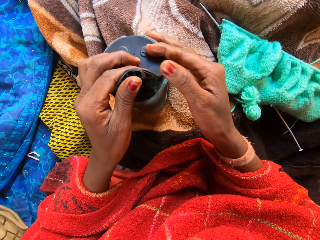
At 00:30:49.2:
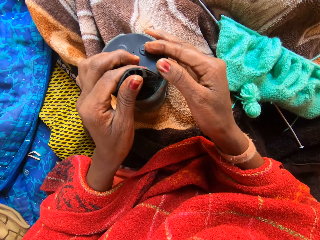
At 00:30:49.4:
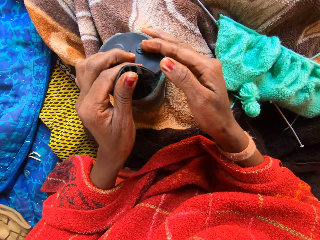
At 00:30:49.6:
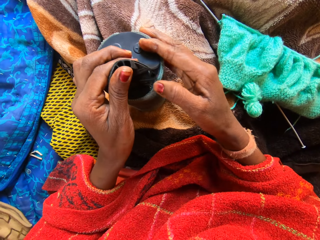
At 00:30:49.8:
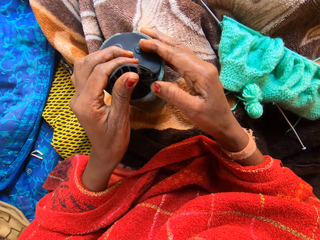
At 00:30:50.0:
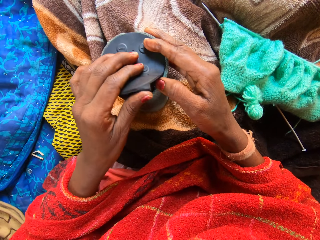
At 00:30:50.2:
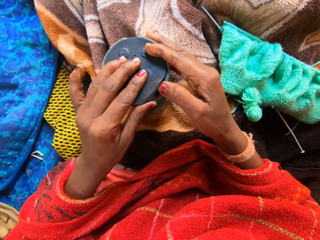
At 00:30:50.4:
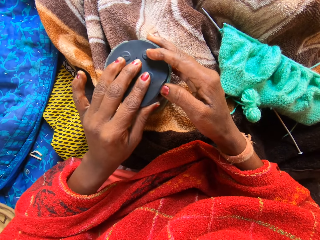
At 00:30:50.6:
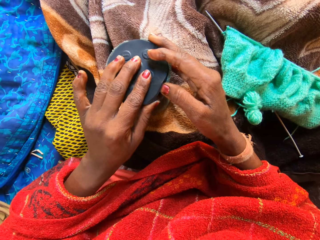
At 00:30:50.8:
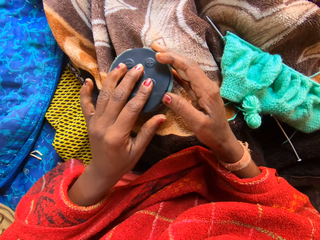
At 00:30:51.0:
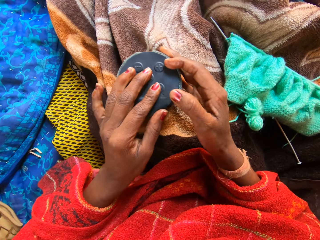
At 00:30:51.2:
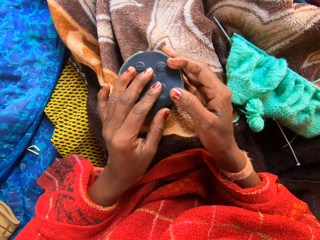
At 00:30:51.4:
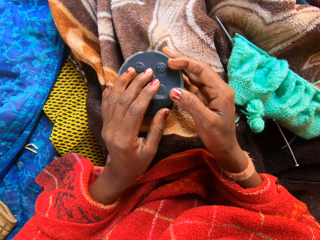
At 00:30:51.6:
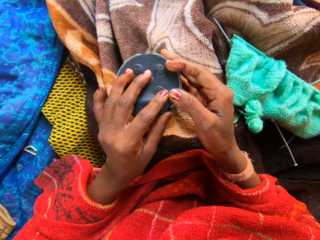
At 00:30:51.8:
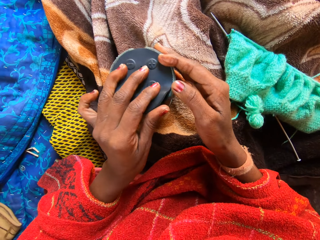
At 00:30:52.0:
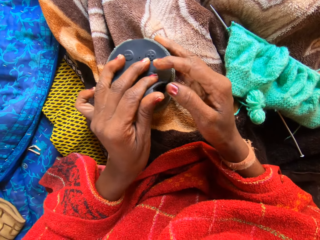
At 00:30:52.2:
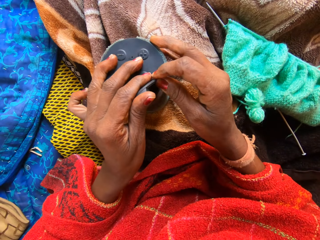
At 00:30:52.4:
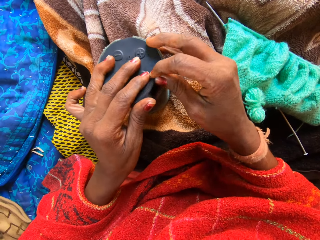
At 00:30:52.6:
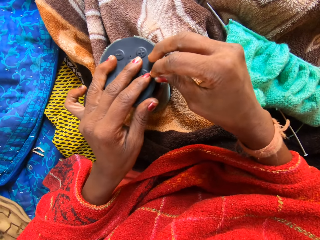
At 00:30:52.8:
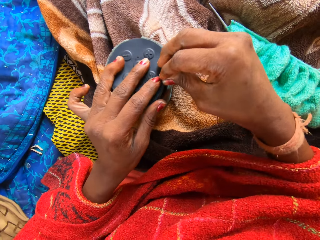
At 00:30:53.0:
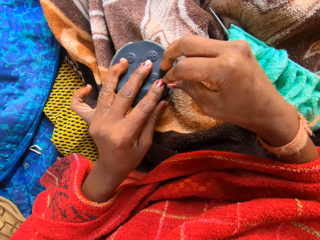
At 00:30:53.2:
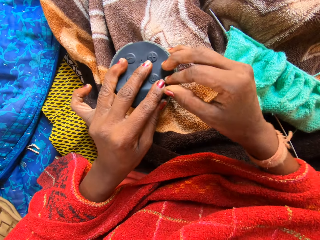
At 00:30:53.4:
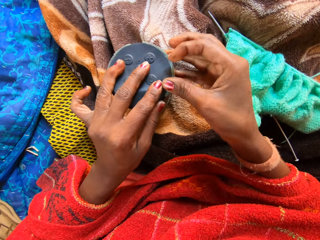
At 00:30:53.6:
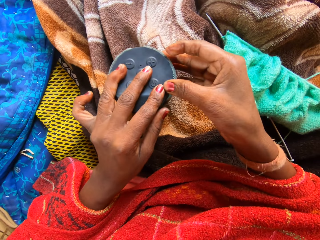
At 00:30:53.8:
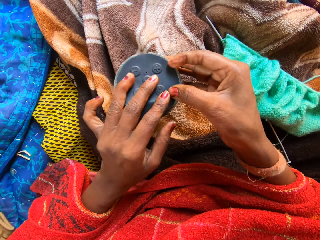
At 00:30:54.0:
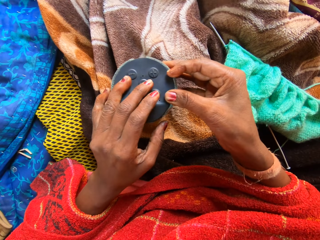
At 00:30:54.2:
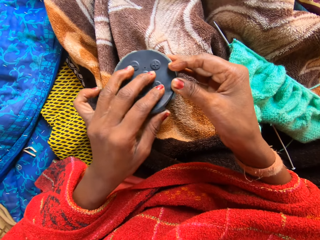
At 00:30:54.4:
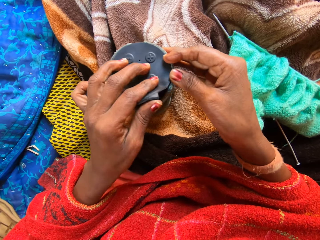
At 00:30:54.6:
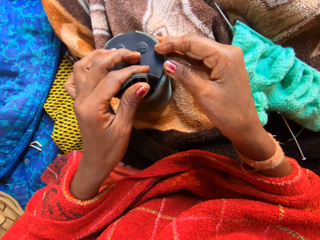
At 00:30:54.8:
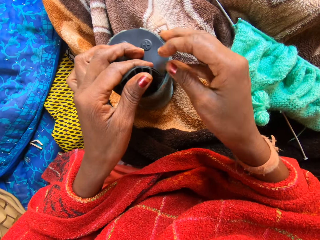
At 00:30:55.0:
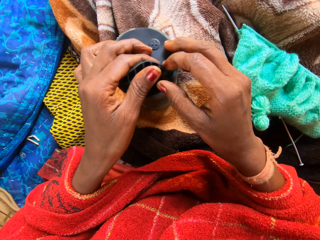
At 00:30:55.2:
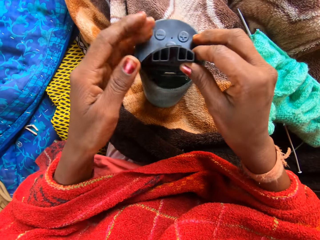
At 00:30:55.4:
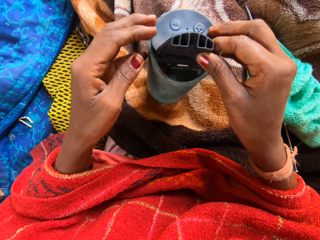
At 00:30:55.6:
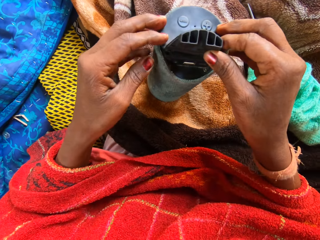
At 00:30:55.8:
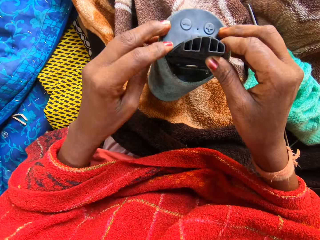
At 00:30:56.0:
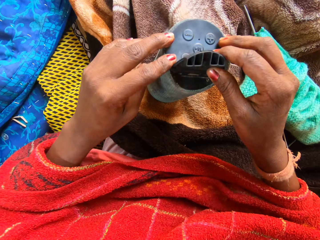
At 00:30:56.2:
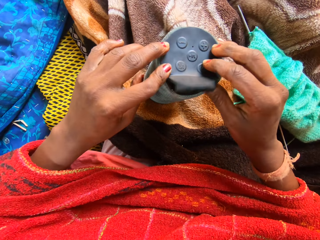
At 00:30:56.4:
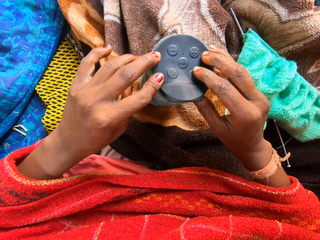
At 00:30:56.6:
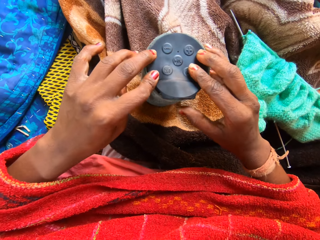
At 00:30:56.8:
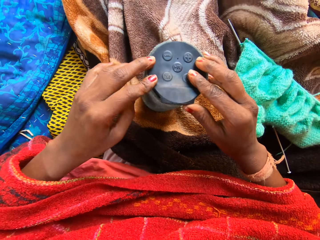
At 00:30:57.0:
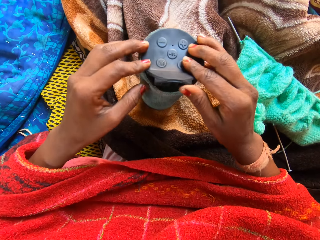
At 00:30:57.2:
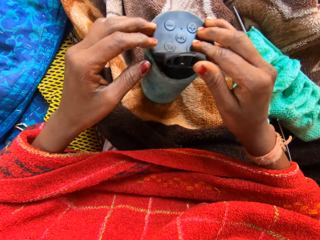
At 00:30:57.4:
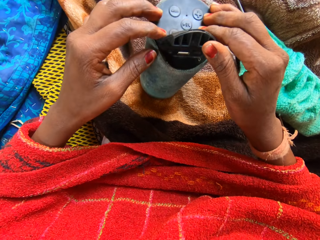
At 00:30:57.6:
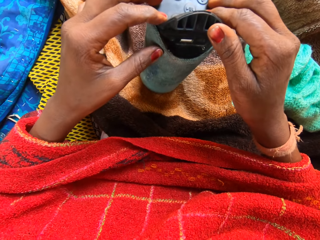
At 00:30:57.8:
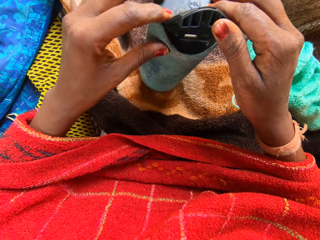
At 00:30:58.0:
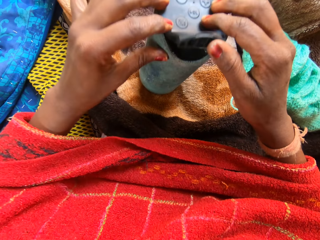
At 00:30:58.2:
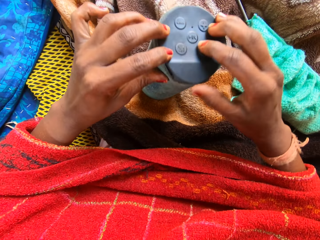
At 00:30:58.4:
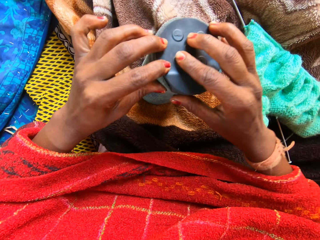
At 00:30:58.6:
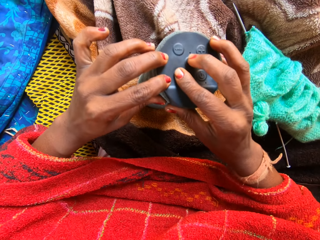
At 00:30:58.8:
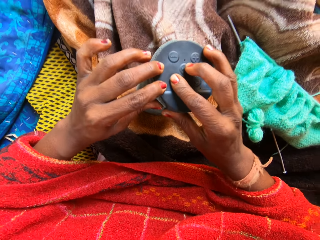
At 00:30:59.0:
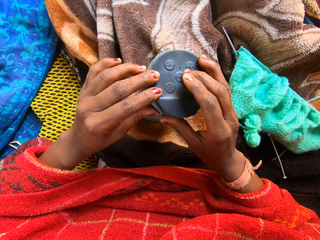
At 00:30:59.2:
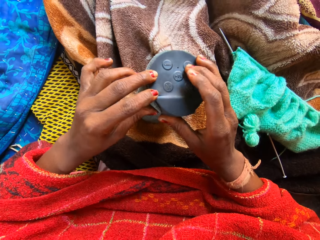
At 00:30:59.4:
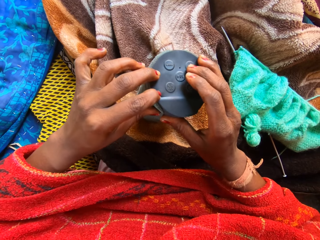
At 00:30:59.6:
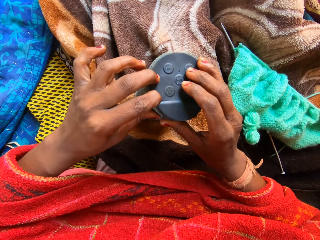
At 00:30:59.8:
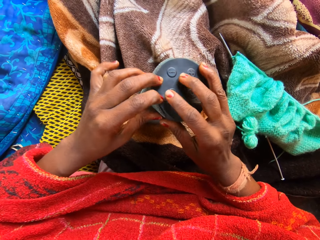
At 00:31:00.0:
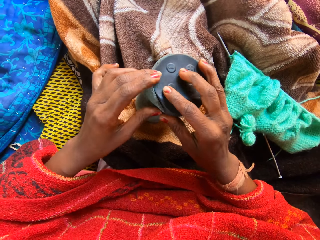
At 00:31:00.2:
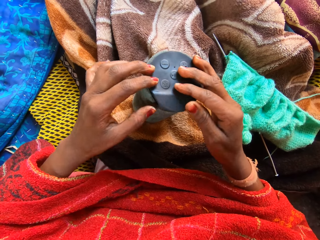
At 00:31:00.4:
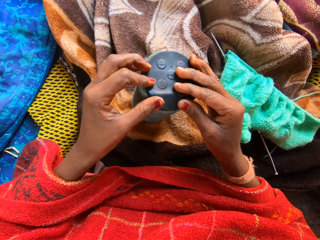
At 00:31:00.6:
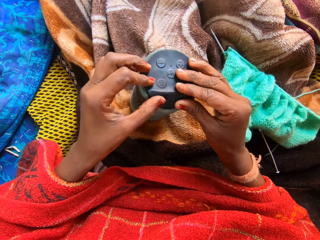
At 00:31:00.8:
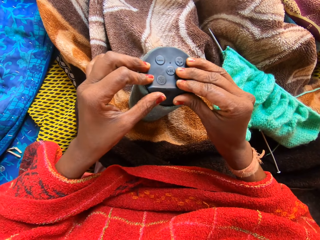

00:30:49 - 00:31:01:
The camera wearer fixes the part of the radio.

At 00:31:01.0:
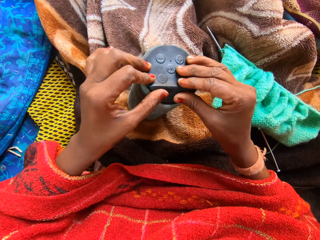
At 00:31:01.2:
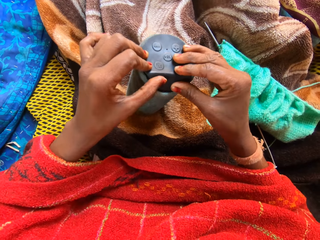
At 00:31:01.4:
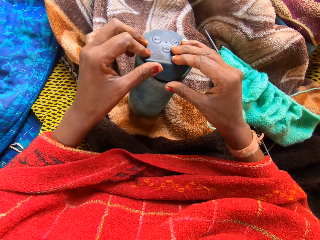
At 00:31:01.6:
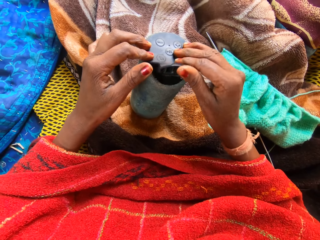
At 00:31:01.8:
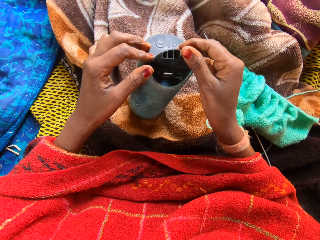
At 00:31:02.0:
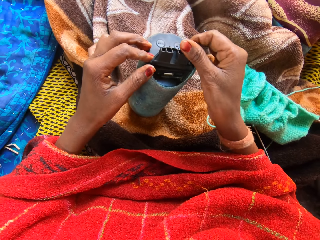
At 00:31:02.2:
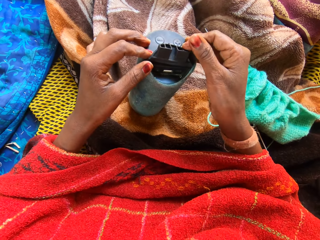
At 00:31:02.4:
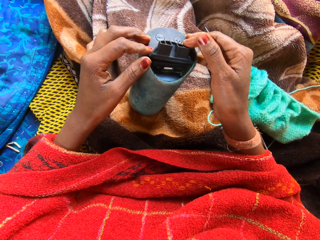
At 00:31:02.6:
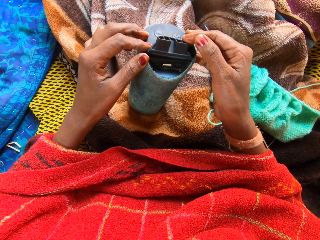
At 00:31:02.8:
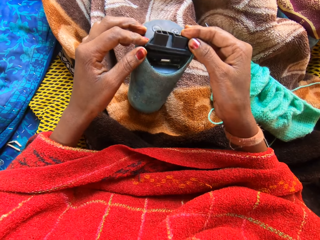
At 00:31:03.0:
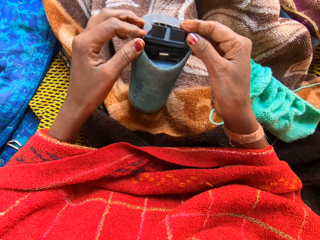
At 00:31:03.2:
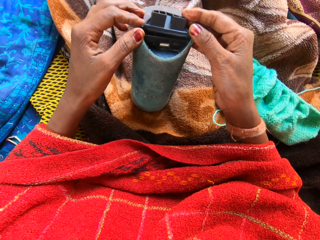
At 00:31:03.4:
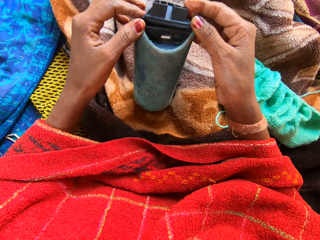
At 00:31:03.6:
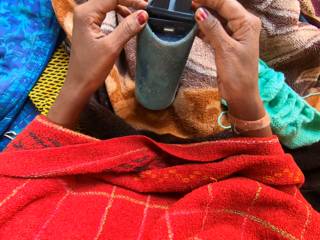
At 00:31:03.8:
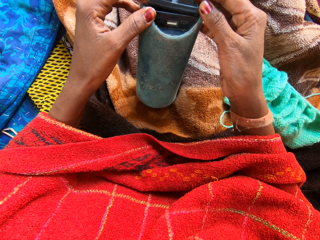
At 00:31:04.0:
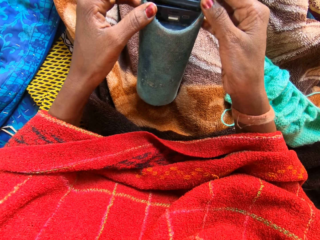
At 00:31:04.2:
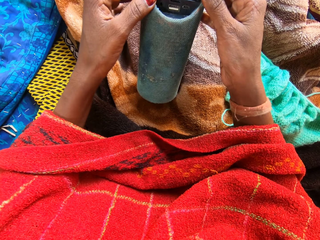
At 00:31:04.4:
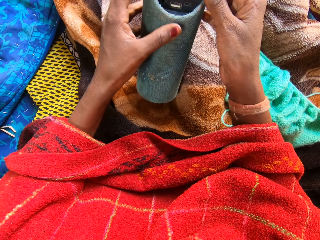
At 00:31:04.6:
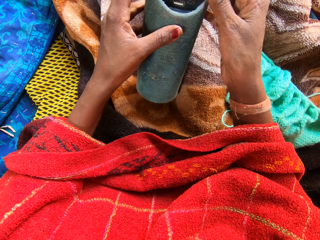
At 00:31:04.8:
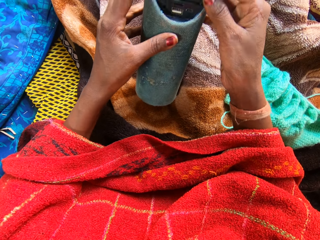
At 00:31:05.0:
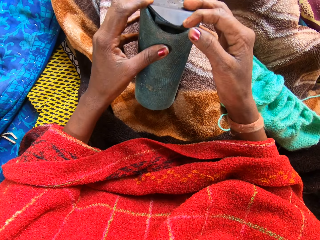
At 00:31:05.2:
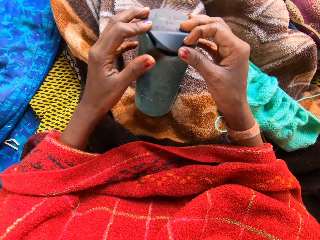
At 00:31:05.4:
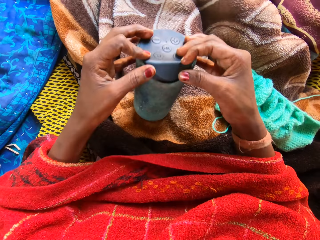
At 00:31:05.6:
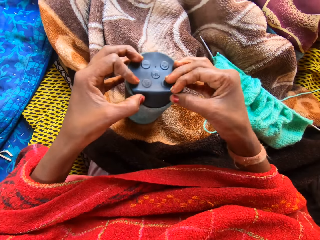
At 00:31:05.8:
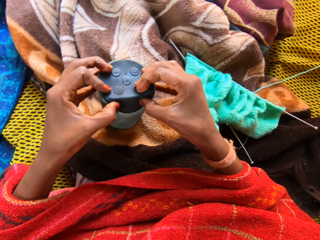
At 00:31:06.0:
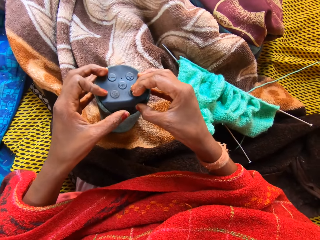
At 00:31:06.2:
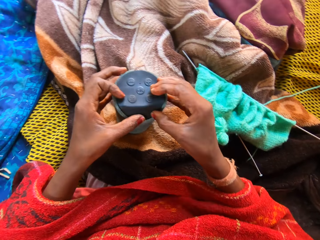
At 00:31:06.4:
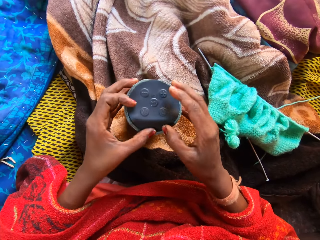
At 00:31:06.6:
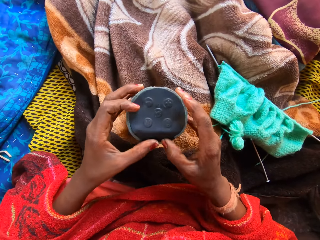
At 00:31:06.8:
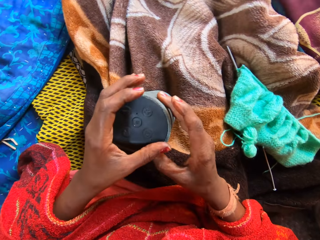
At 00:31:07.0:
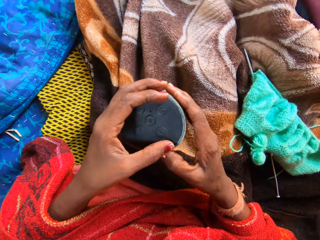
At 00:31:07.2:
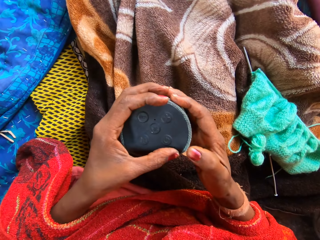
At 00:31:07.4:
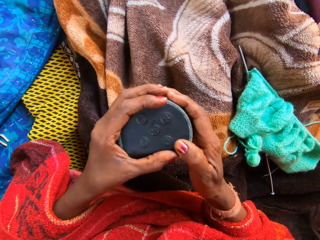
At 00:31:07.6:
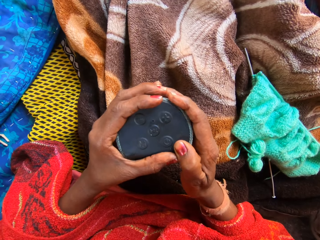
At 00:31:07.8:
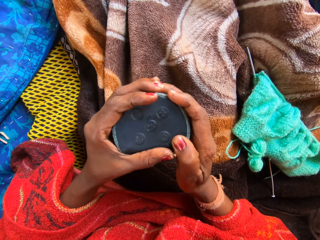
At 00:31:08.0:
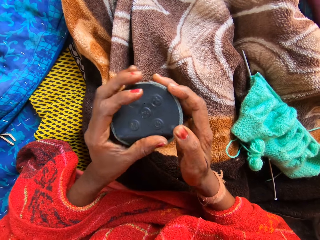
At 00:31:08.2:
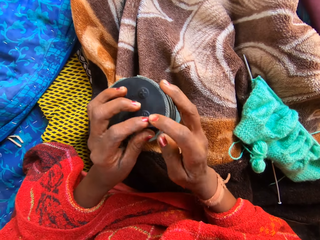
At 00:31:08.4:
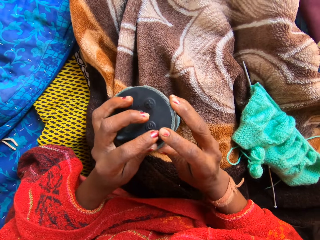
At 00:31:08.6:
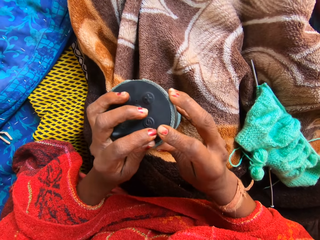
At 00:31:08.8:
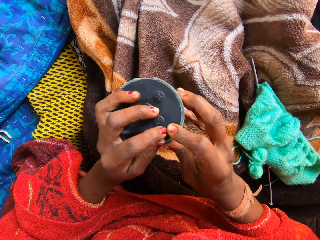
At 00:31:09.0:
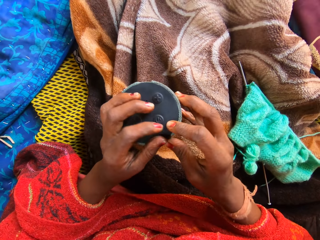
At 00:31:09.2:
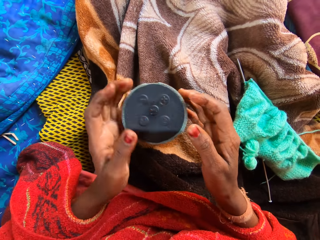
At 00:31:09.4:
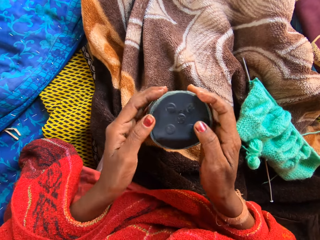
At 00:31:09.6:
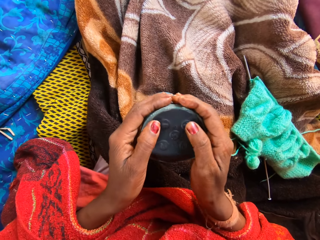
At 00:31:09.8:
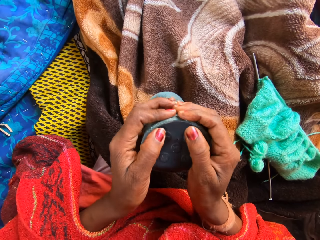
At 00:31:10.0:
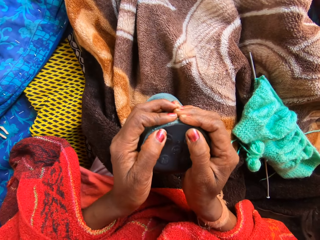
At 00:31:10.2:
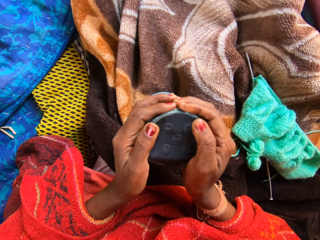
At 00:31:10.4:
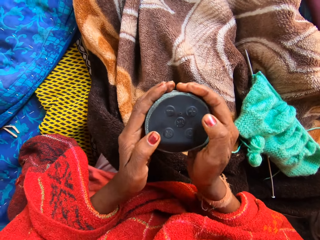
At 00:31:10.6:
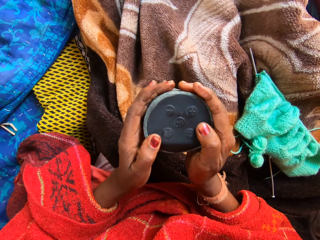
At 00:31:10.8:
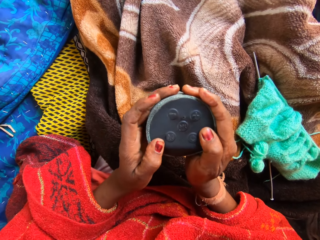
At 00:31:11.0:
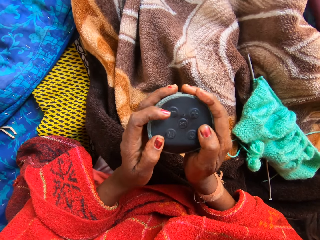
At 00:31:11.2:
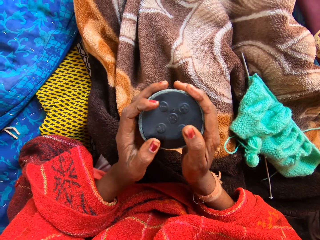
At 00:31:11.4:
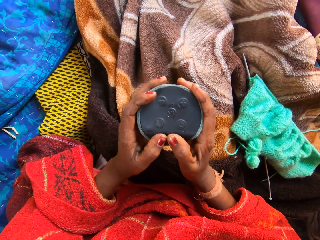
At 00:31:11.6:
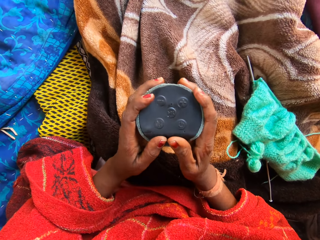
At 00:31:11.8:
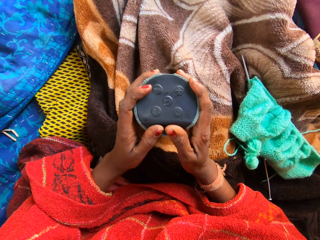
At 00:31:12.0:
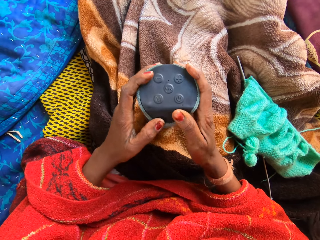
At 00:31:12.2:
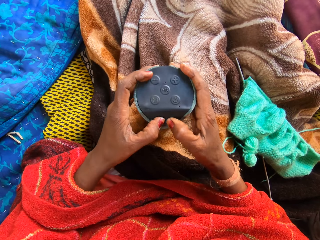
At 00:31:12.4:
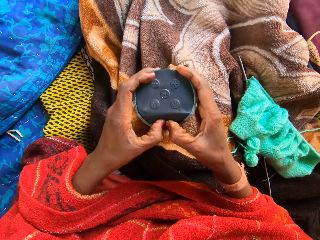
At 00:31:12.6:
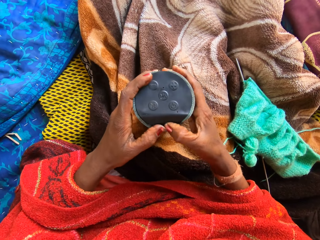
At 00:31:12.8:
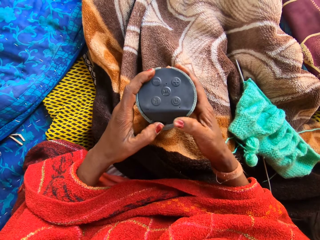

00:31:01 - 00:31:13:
The camera wearer looks at the radio. They fix the part of the radio.
